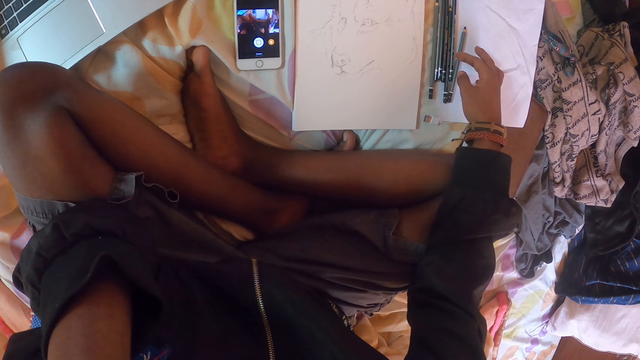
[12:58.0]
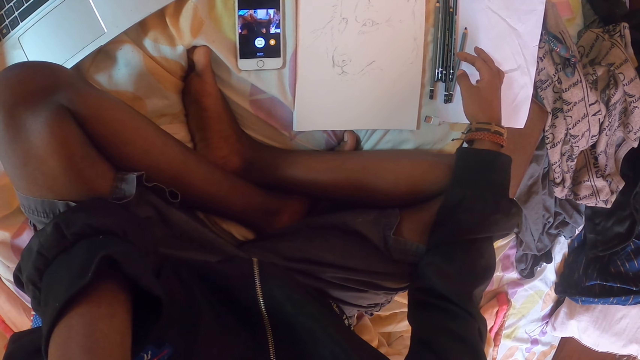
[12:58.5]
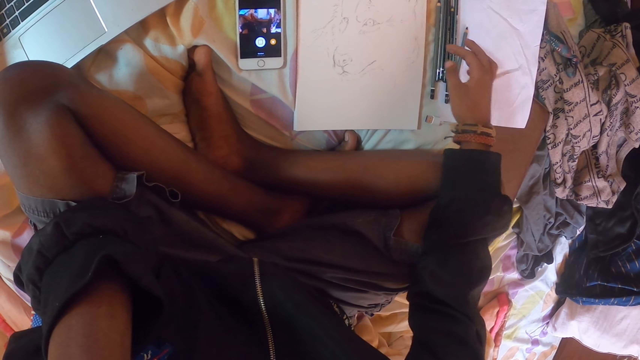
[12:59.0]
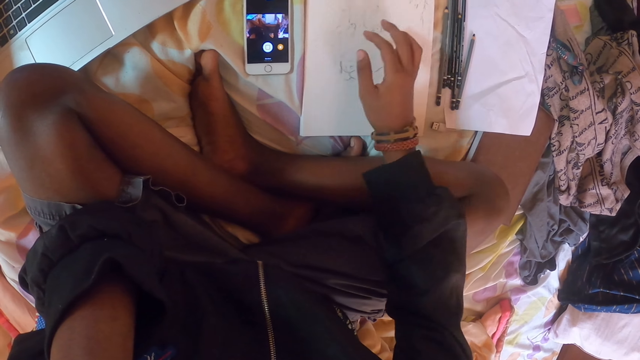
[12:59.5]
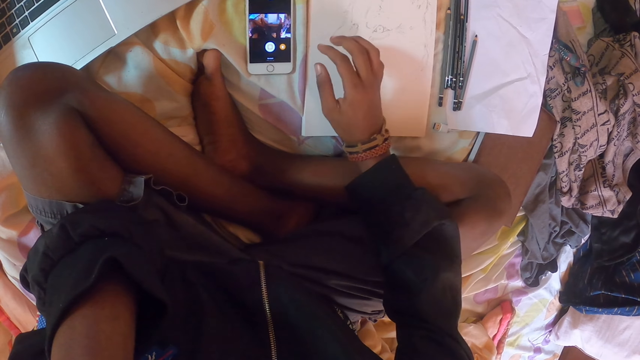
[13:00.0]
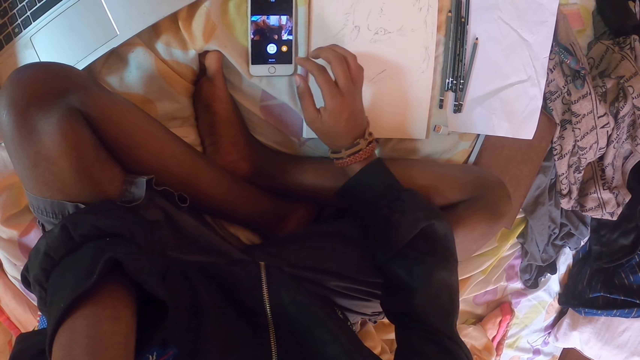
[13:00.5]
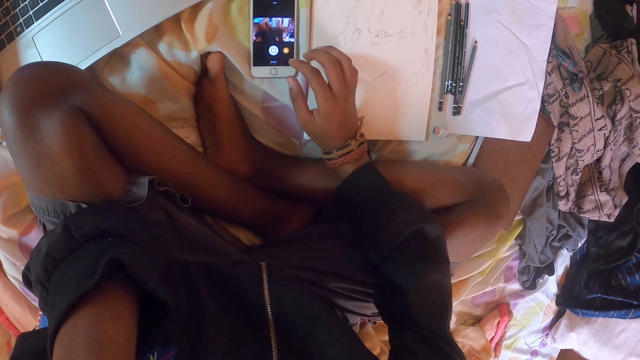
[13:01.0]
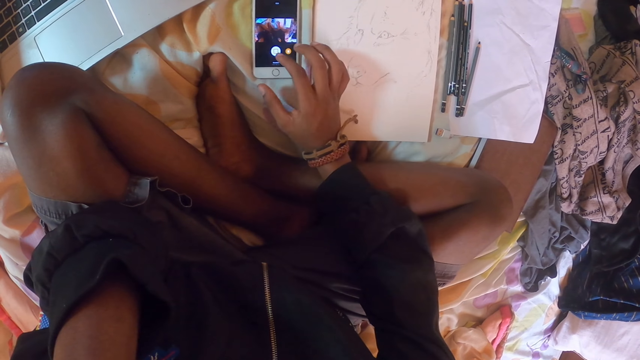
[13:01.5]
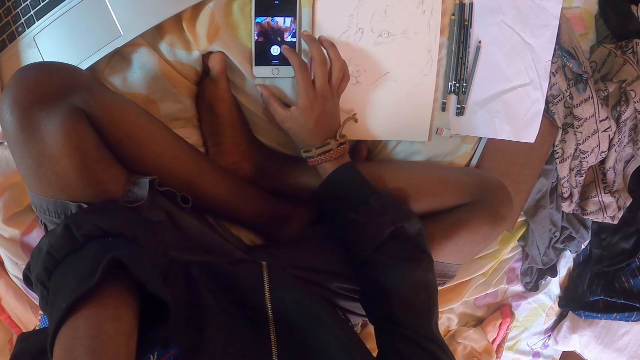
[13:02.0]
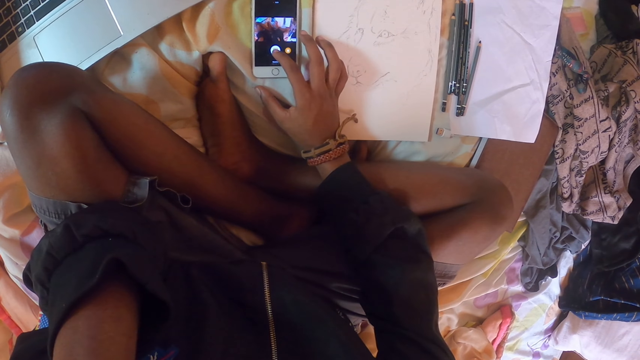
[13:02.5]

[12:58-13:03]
The camera wearer operates the phone with the finger.
